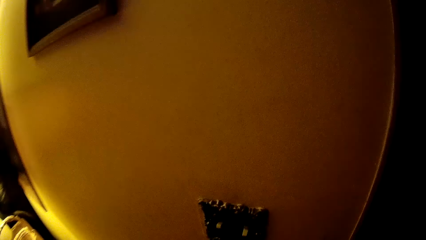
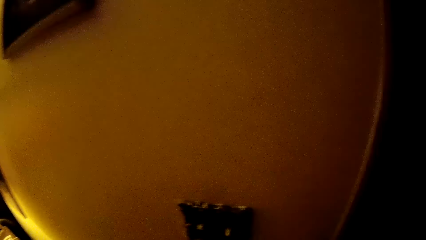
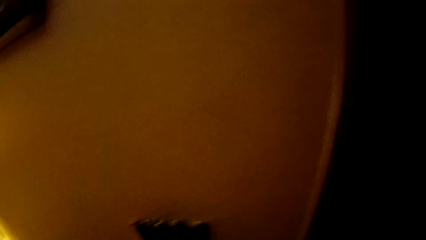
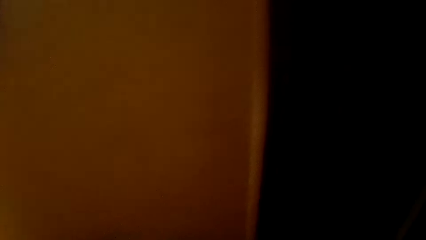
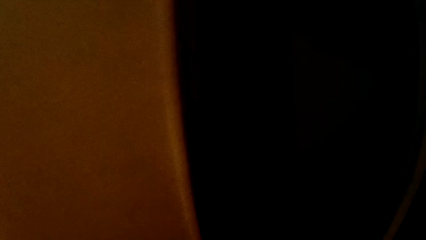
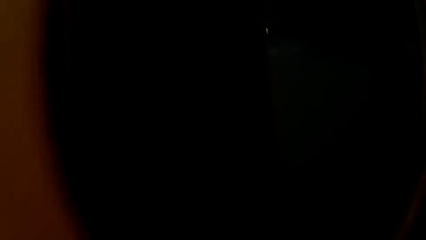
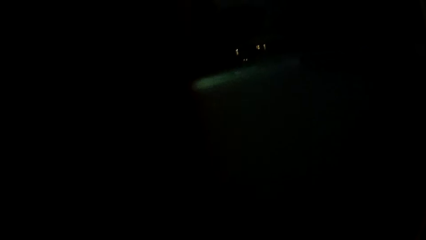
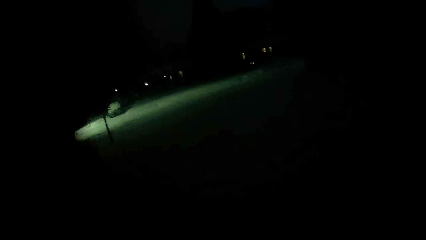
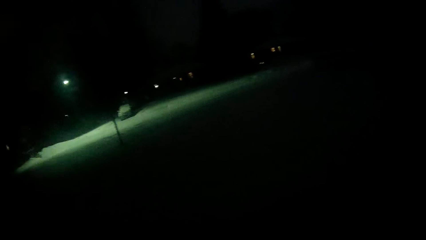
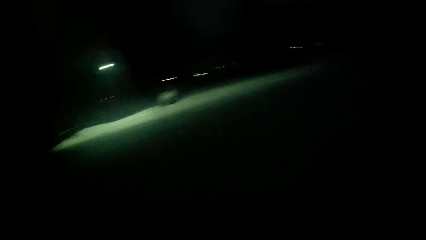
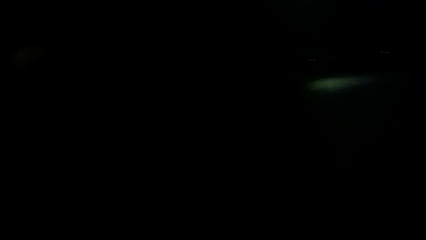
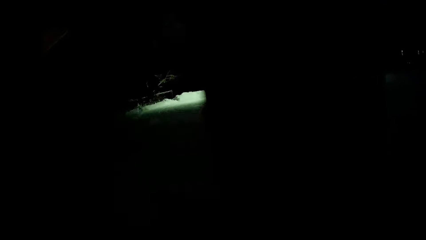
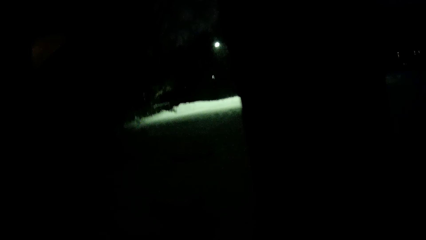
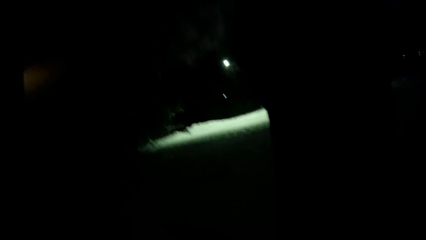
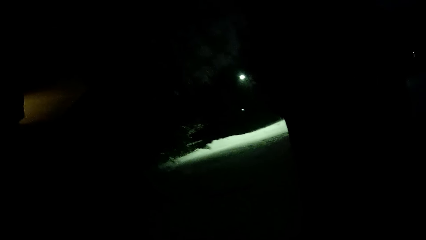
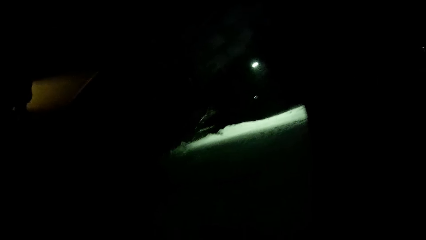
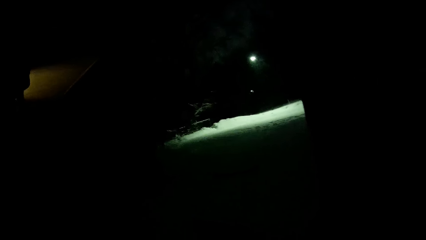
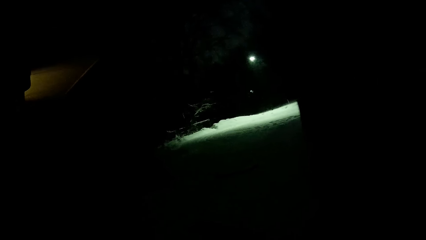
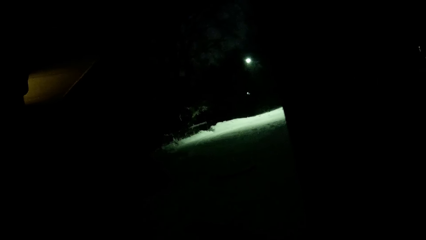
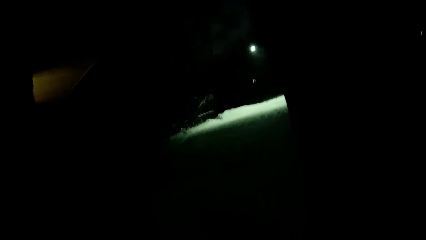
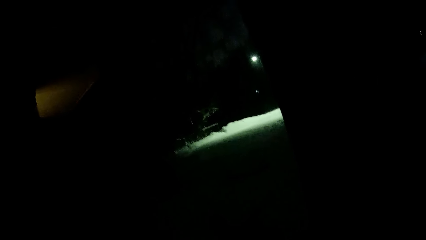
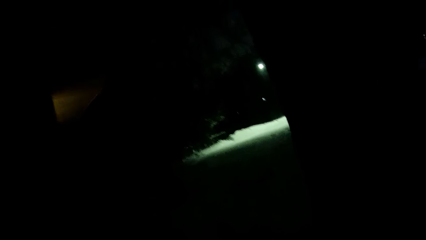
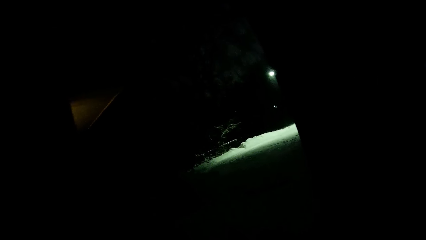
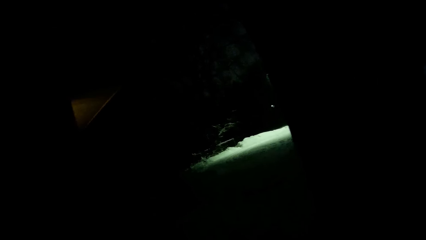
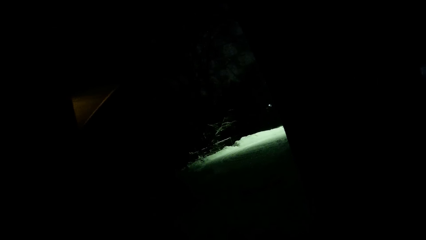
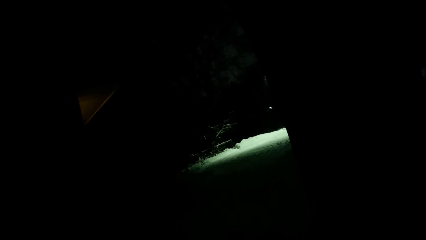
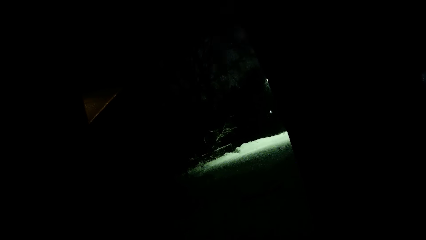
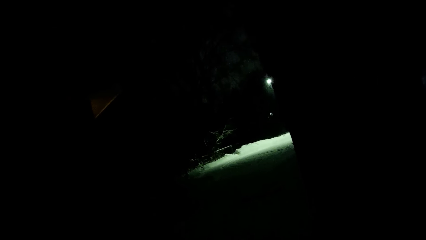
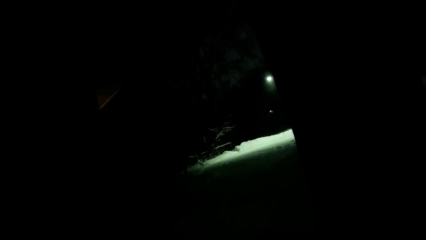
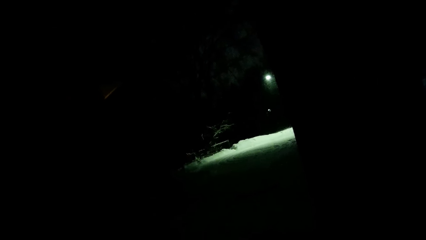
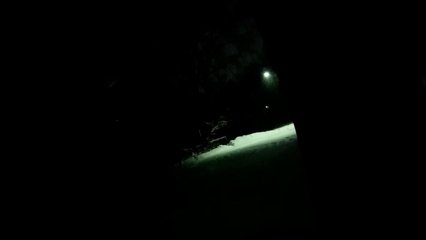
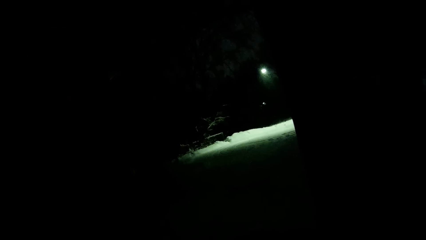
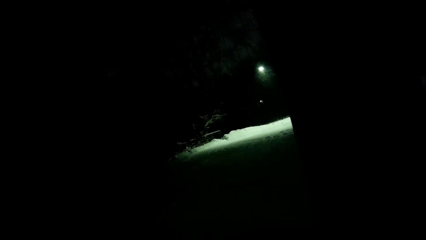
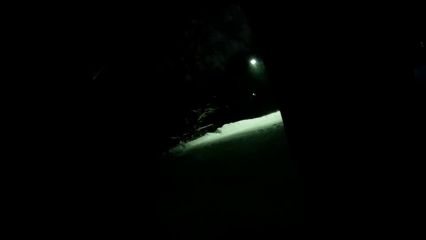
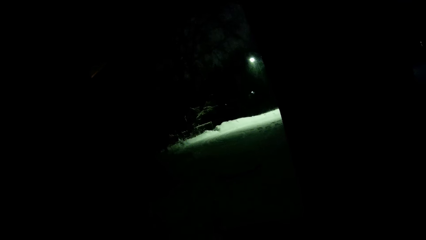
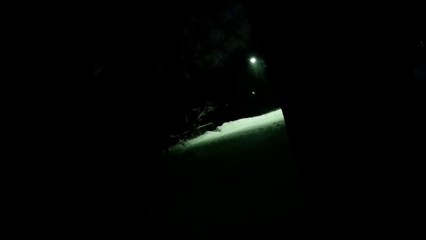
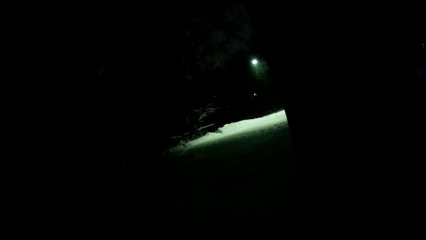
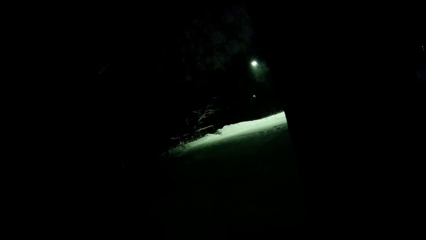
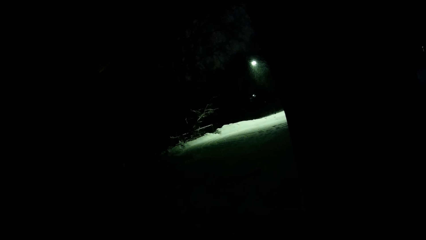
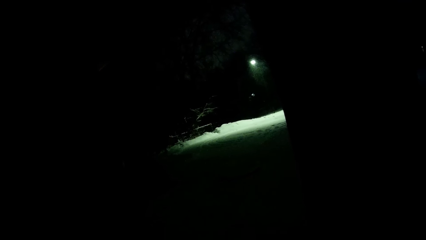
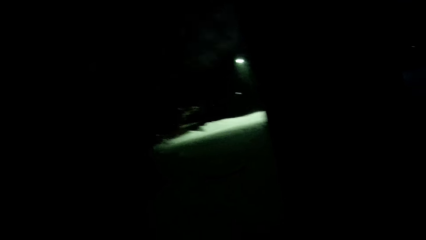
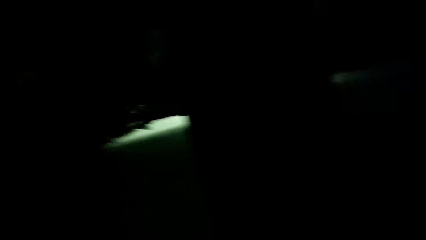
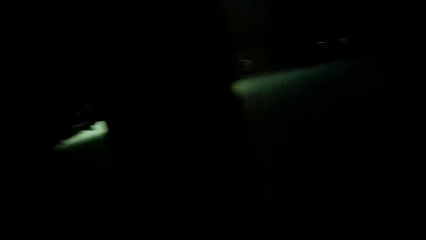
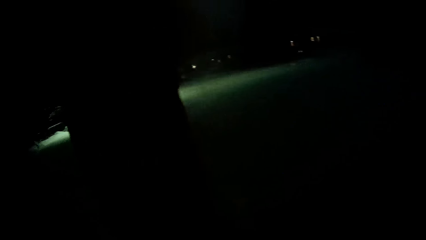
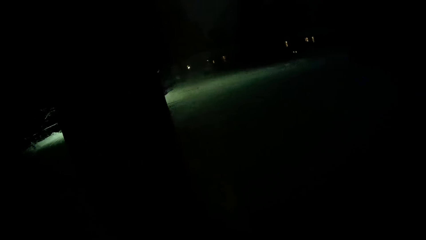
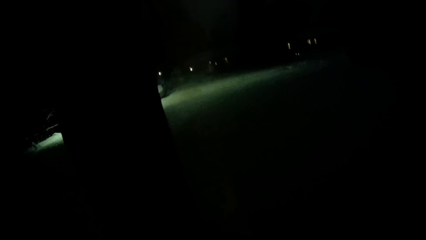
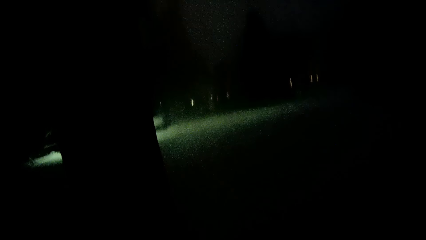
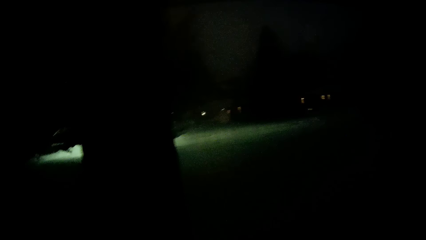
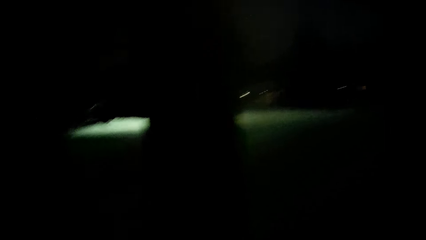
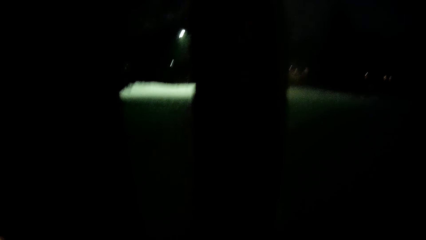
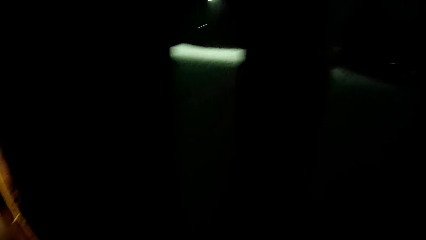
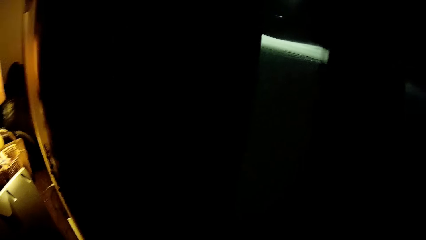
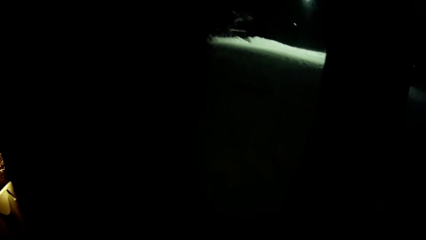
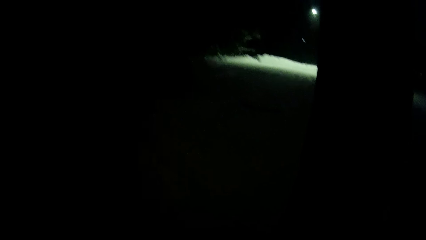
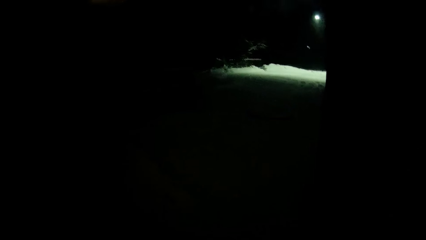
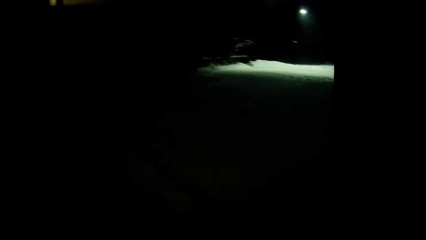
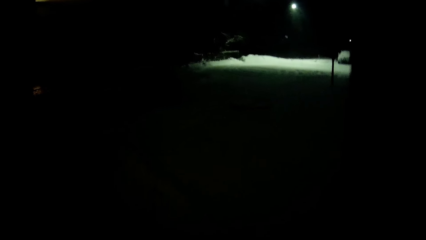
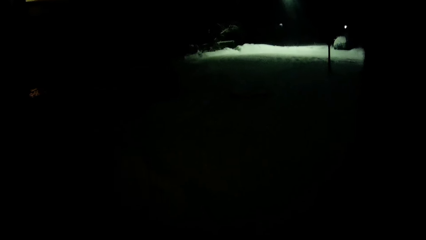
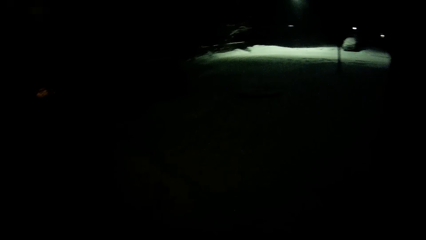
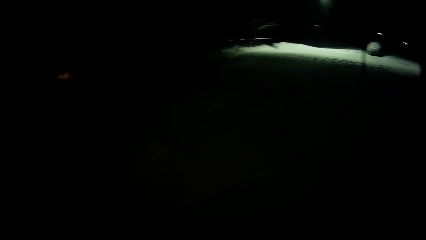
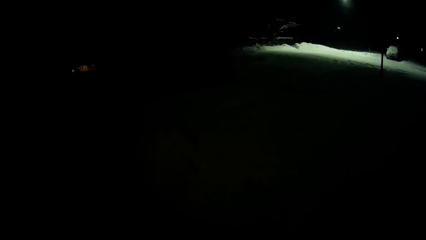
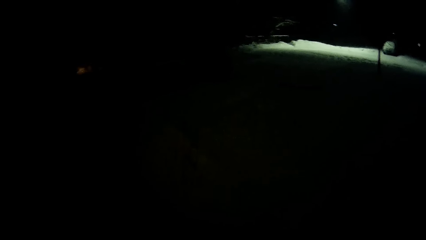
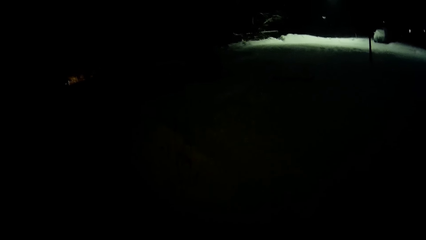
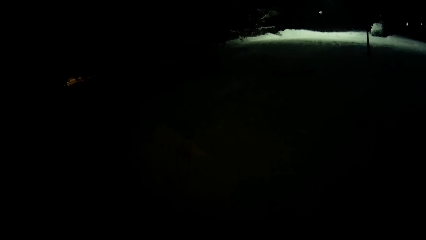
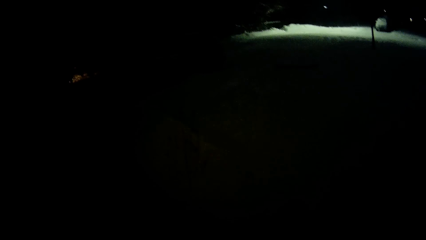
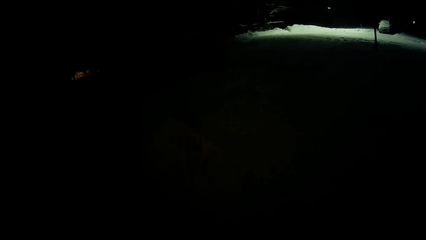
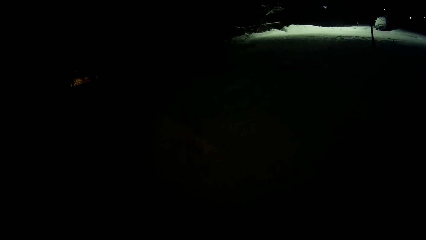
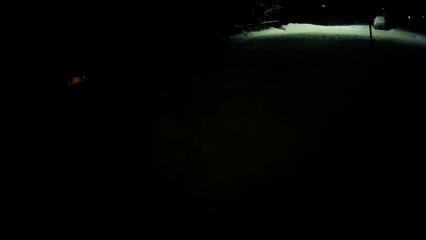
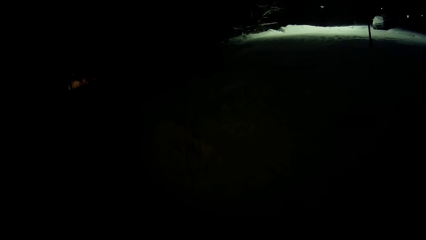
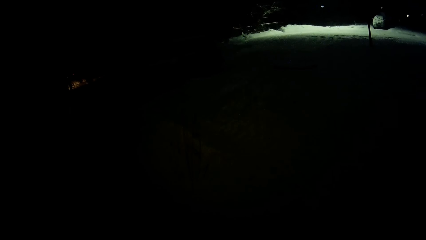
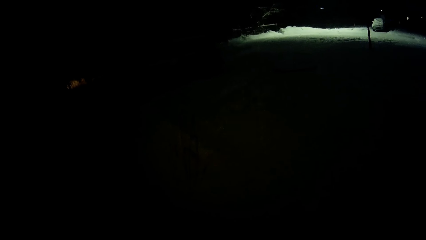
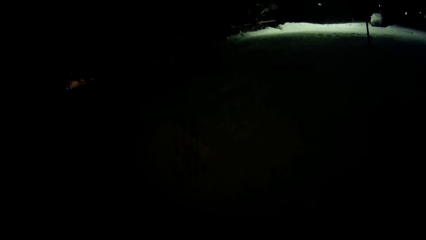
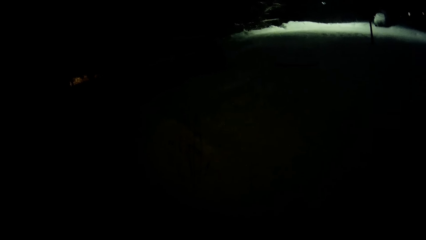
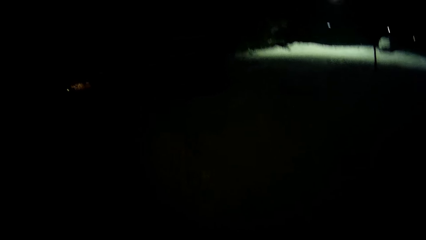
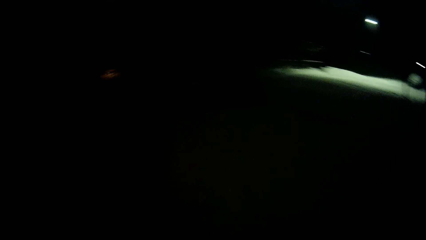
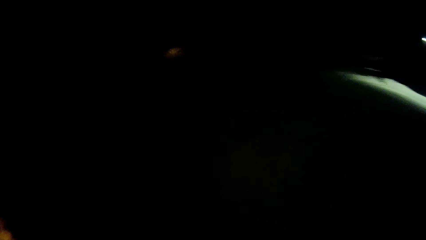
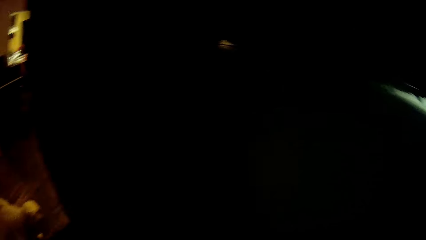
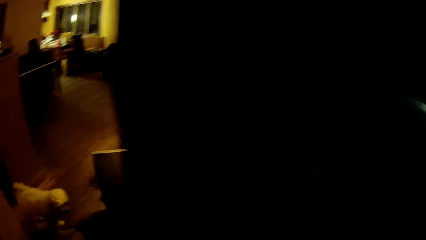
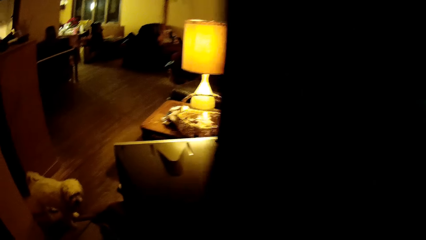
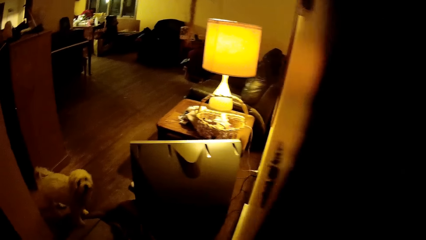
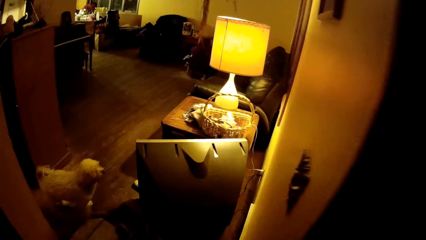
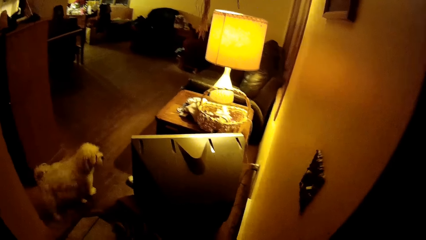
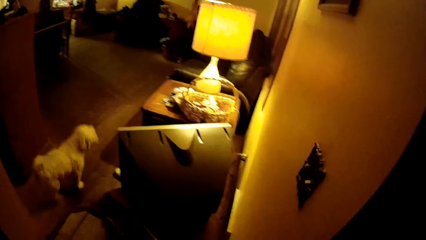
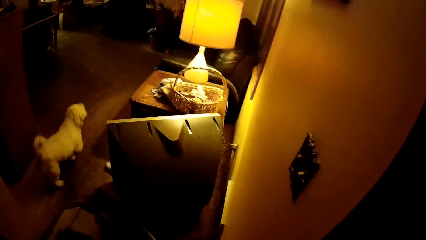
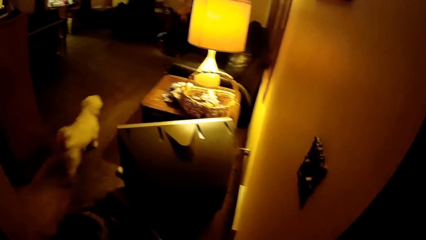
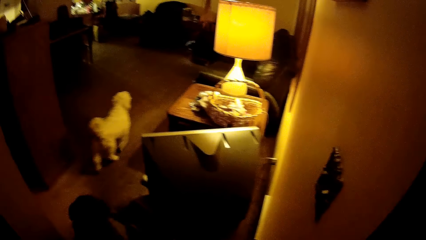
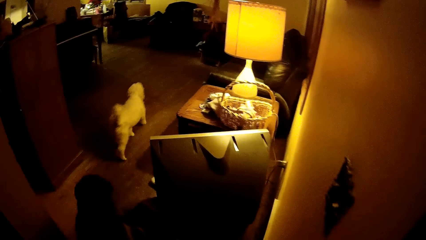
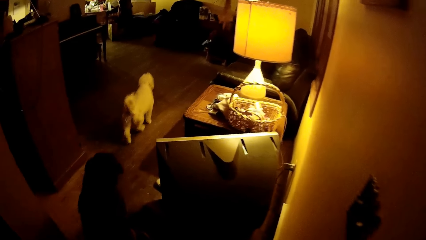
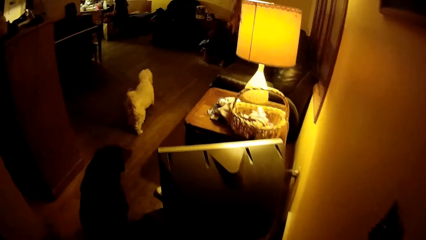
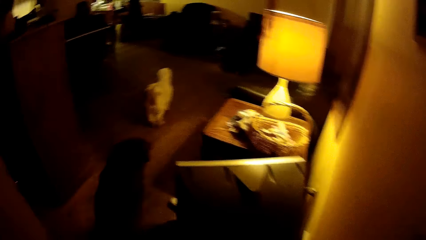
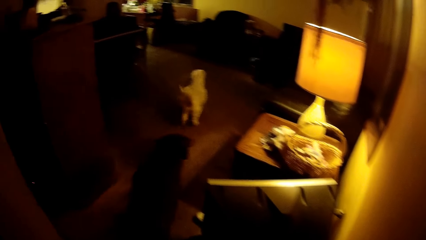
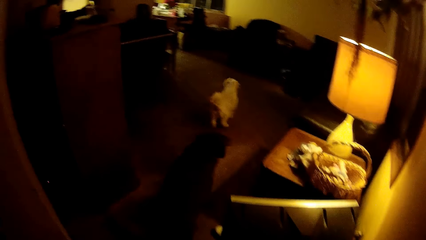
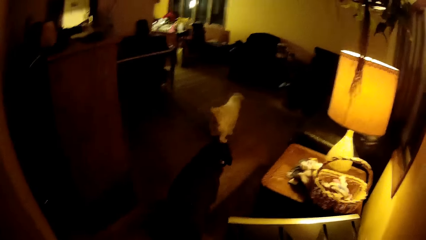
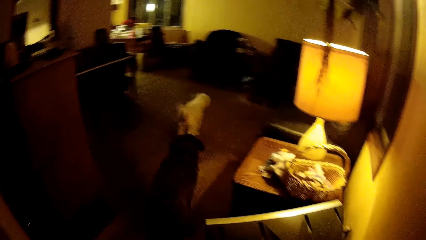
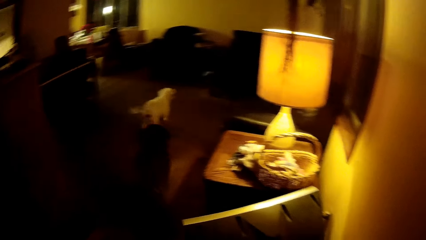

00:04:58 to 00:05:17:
The camera wearer looks around the room. They look outside the window. They walk around the room.
